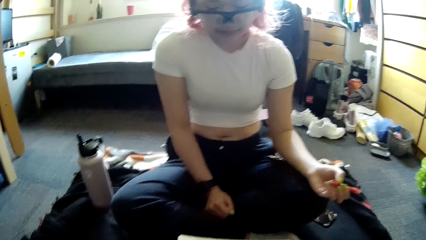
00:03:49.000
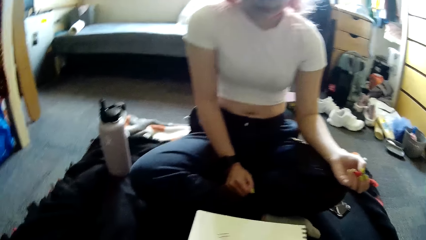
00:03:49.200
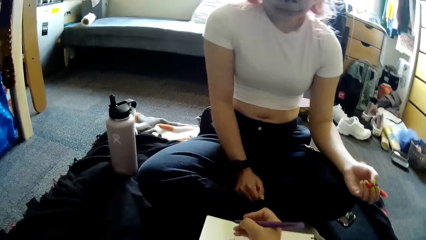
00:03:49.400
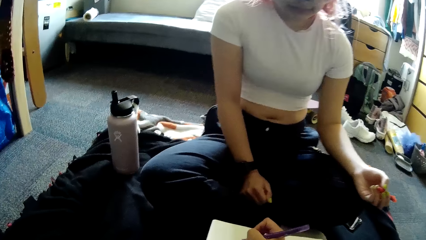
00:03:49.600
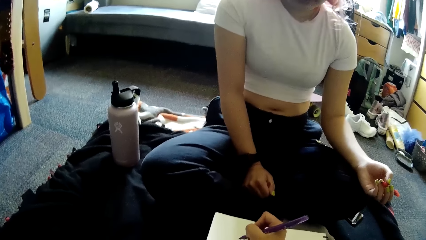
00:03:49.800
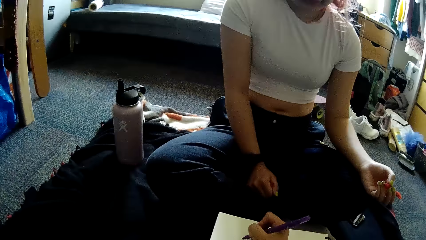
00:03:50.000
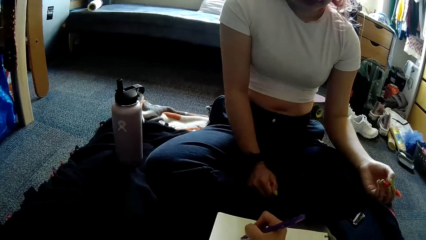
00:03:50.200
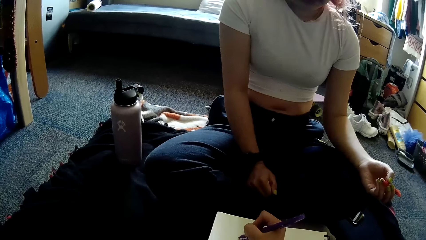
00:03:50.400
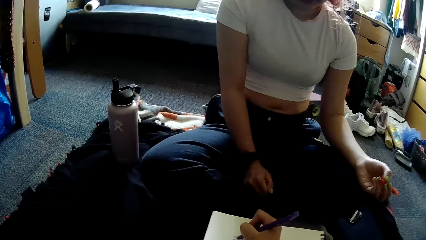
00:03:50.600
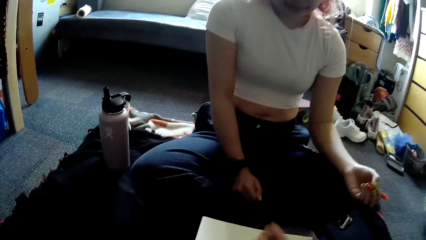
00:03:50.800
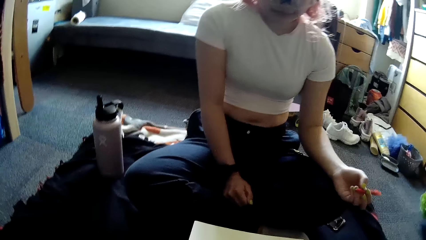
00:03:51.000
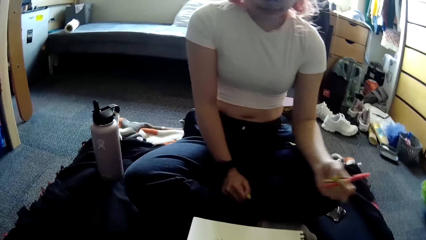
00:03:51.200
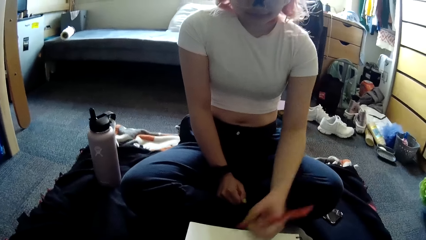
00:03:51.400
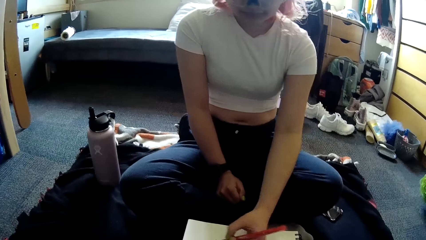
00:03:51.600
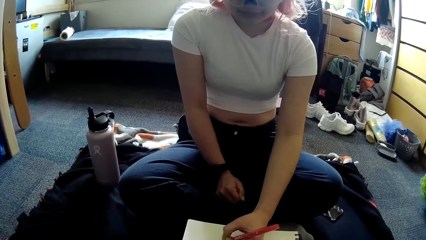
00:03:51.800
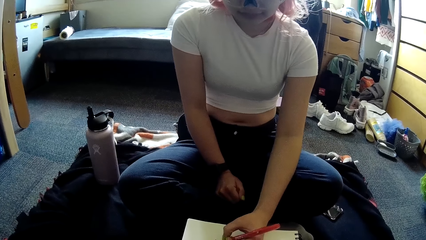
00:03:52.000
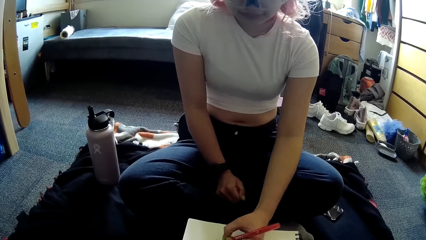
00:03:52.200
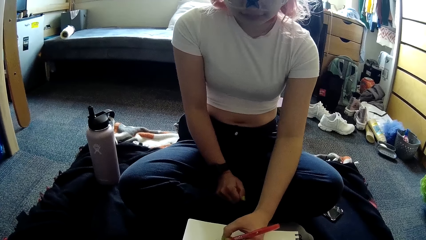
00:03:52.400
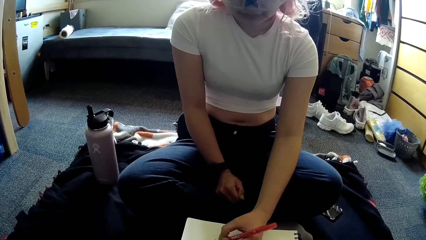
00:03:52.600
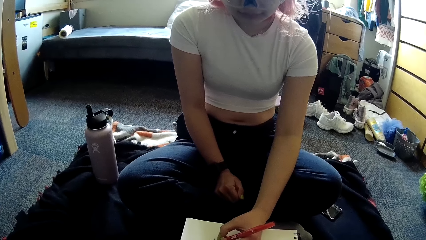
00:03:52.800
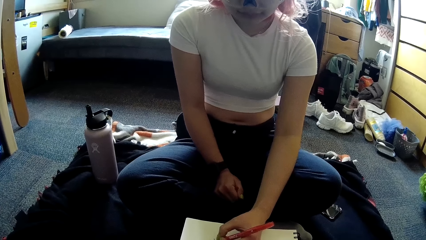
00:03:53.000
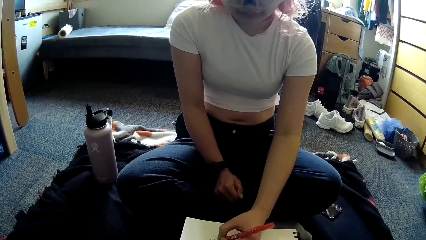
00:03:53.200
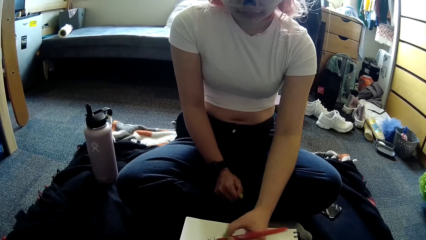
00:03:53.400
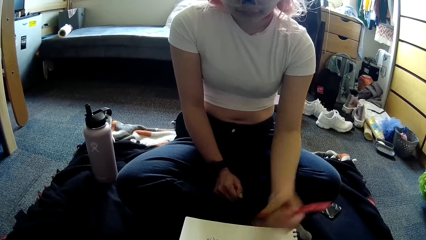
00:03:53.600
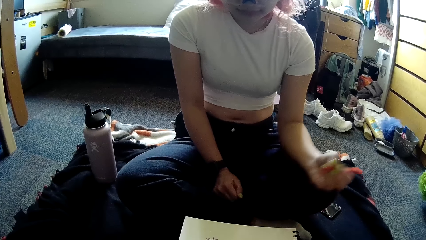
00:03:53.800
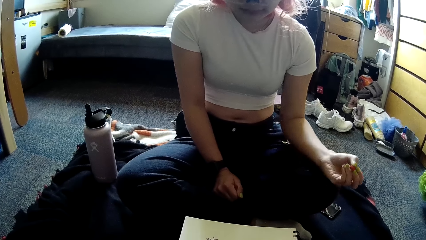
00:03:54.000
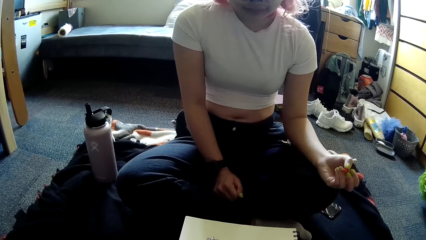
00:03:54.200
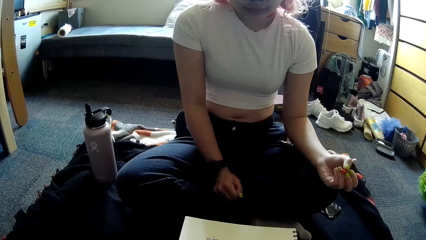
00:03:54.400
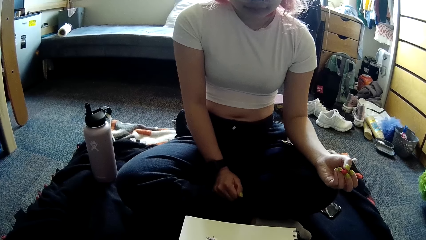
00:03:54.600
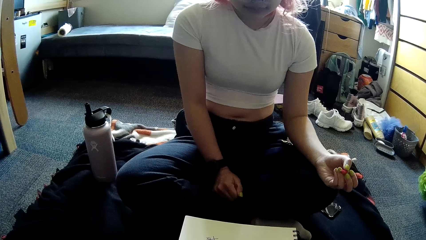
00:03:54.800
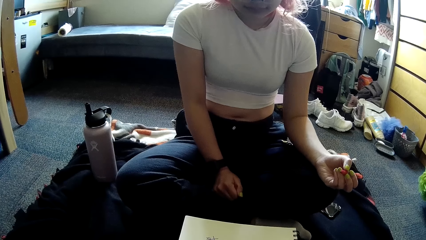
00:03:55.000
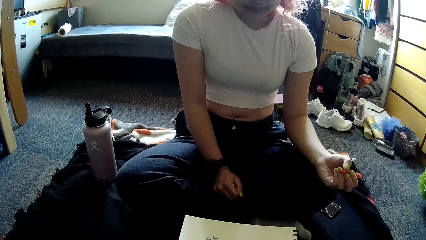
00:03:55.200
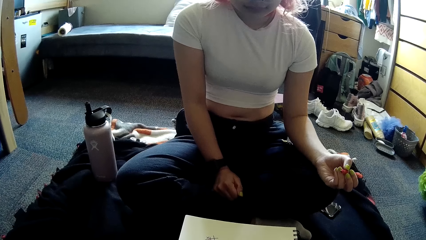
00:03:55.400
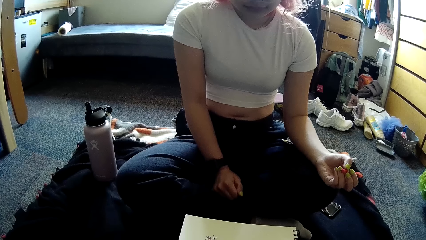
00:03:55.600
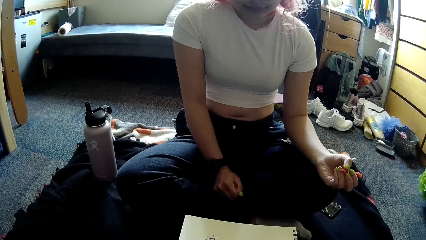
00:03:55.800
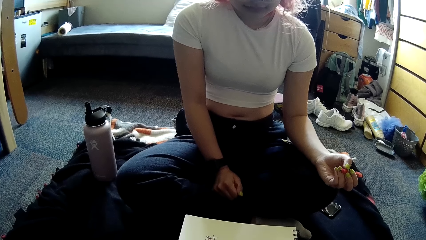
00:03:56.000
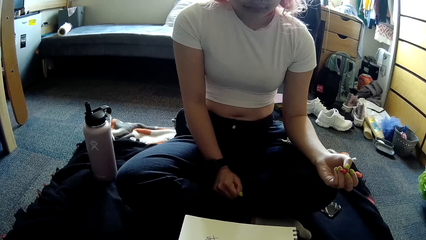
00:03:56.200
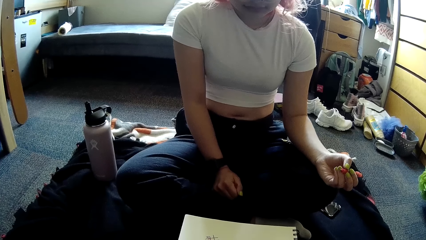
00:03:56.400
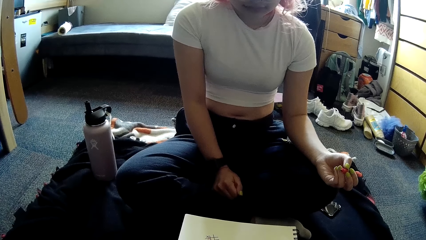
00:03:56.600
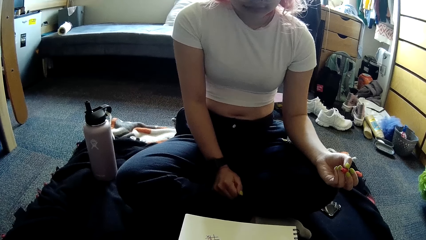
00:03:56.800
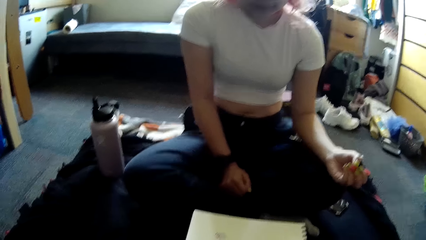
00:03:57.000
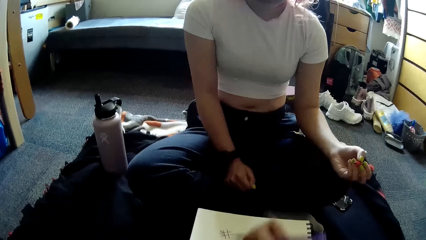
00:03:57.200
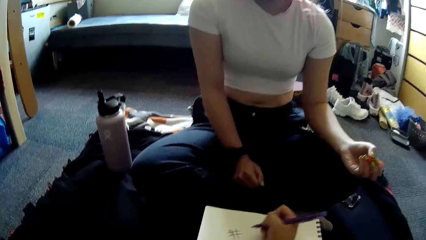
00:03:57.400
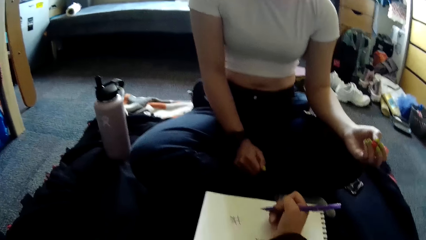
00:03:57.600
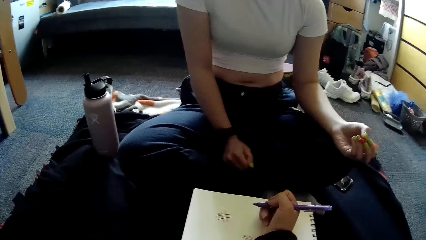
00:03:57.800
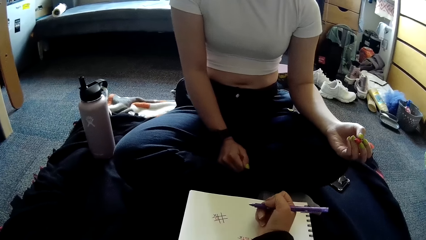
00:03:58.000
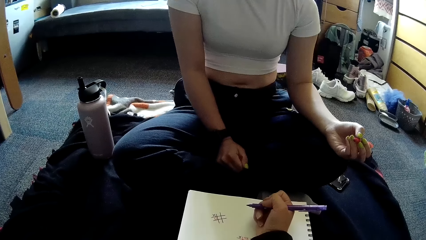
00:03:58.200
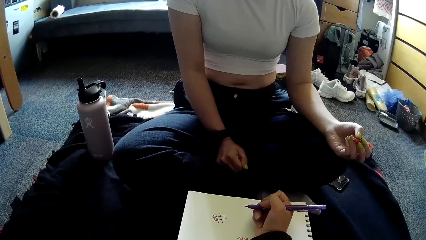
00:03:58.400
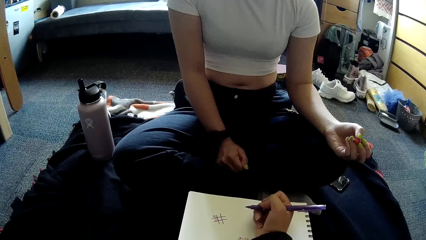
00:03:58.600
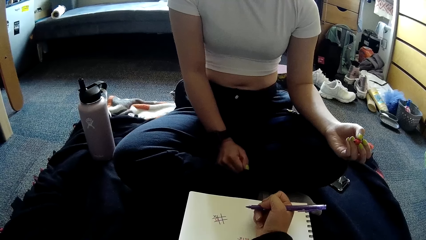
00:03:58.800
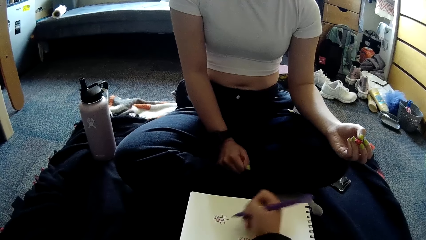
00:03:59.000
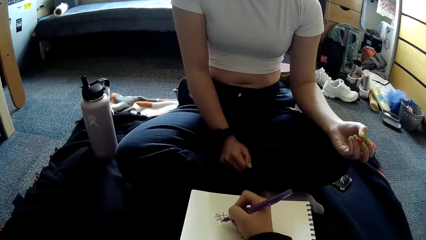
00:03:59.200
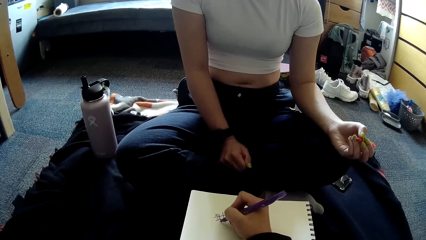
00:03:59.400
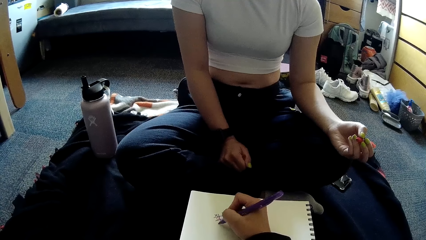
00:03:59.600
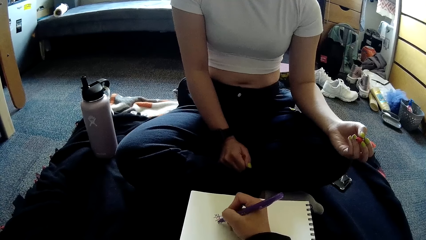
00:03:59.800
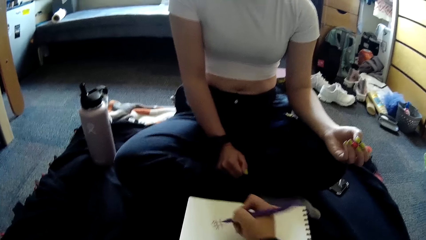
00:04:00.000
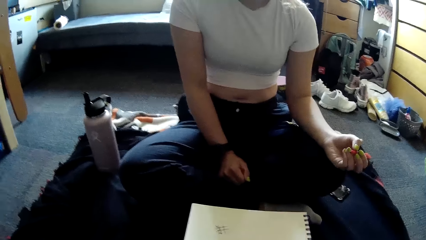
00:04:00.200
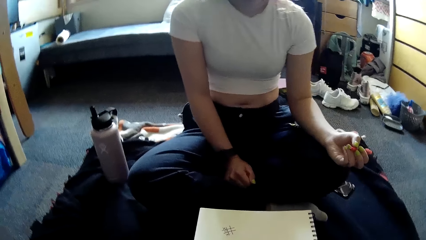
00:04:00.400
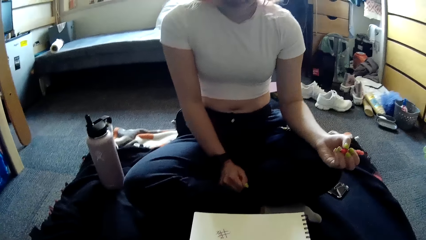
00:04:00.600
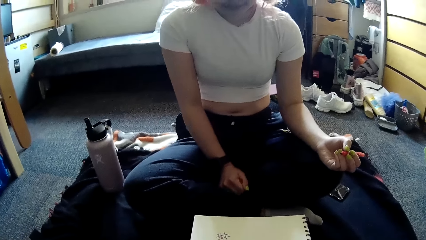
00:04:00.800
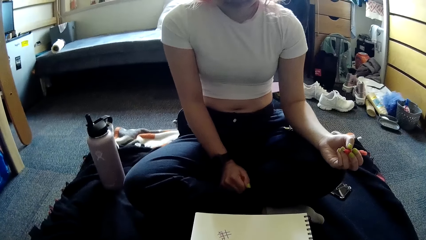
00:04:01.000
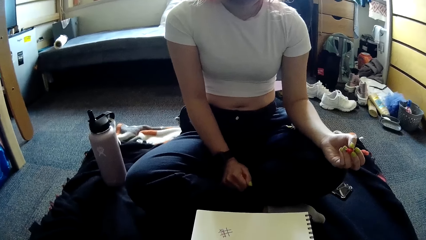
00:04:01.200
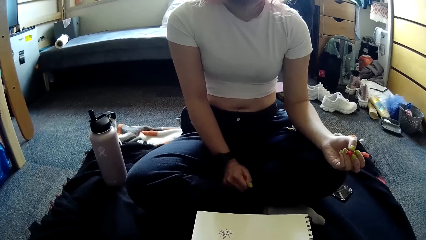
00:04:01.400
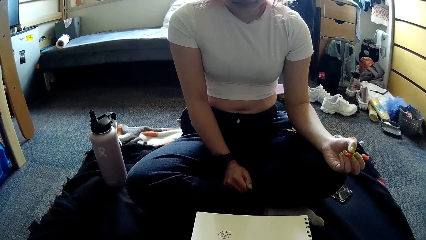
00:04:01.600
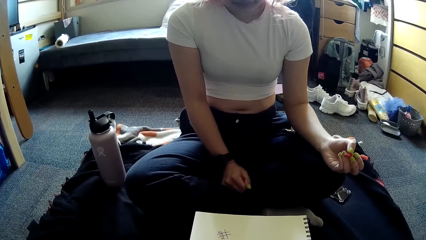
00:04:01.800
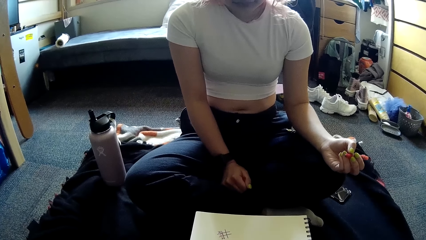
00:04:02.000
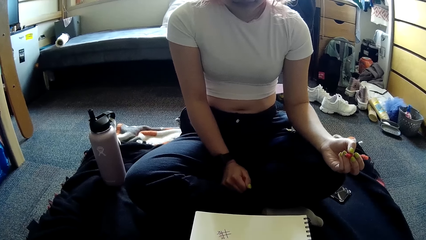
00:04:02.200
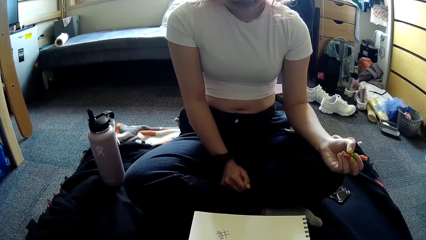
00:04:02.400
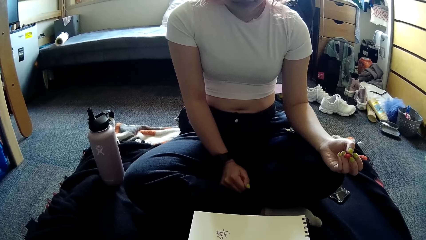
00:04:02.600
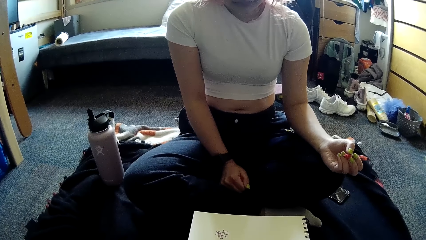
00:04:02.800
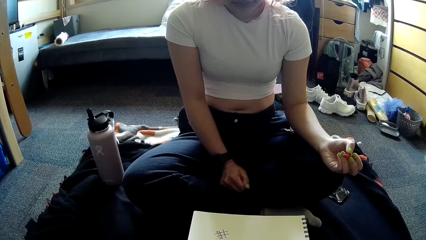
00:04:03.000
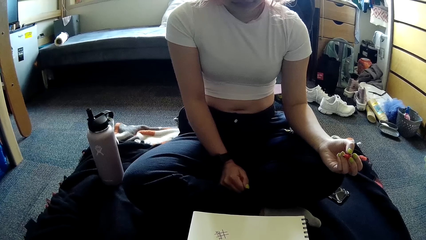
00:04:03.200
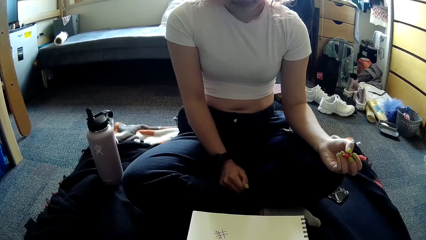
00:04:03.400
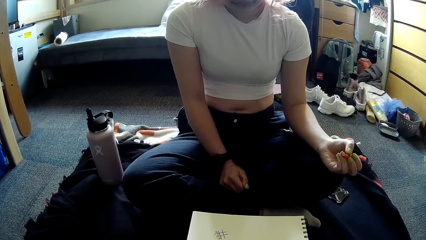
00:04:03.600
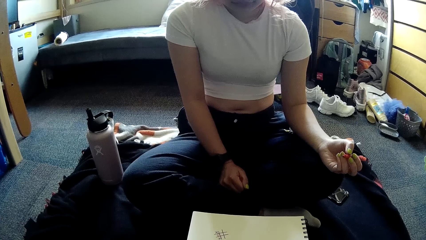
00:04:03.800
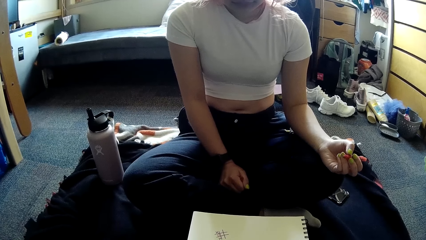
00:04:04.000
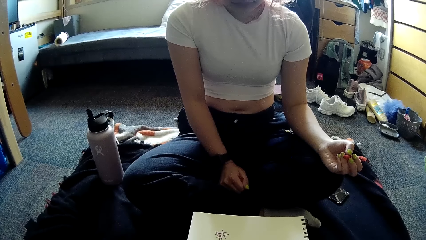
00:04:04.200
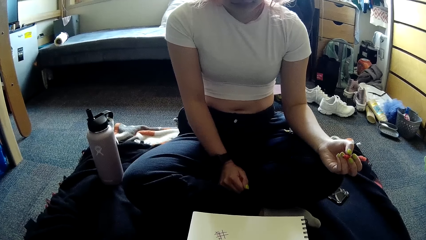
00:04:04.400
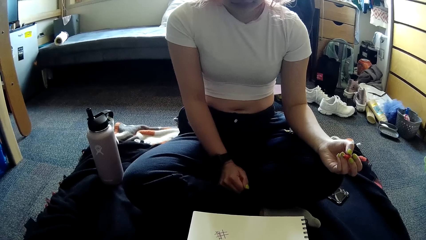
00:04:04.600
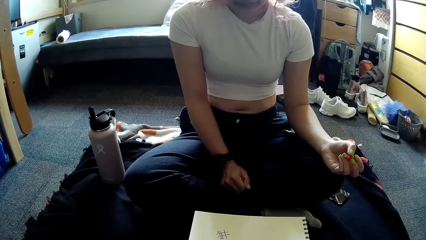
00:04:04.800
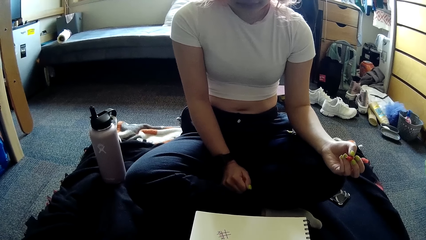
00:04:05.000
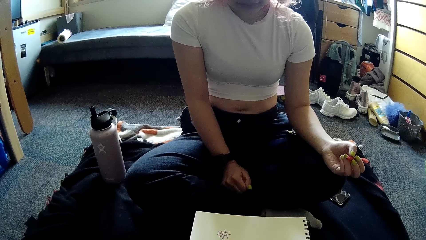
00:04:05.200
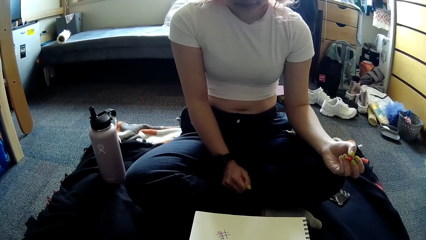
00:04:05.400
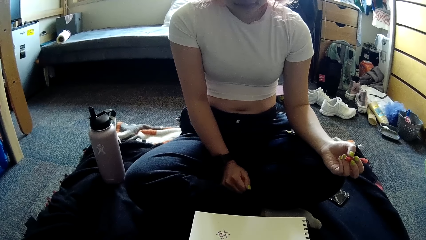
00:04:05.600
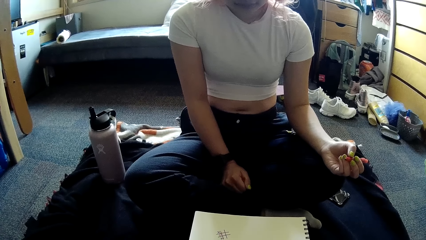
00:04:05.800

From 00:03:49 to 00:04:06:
The woman plays the paper game with the pen in her left hand on the jotter. The woman draws on the book. The camera wearer plays the paper game with the pen in her right hand on the jotter. She draws on the book. She looks on.
